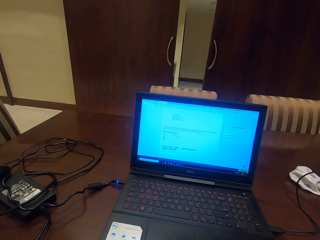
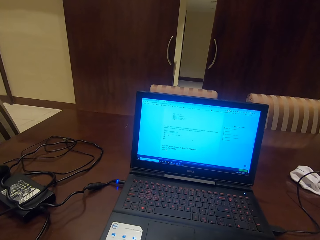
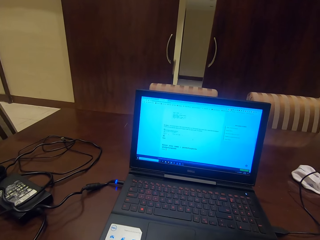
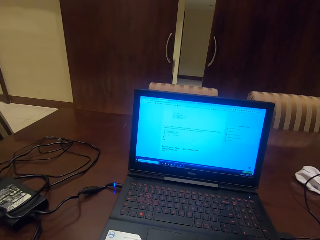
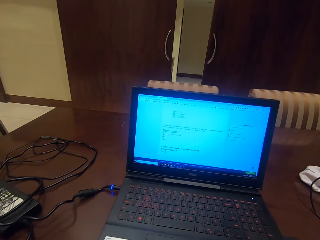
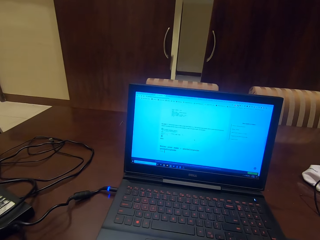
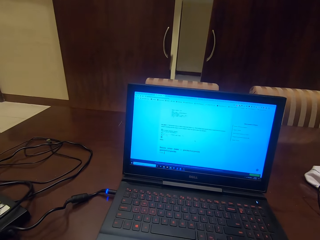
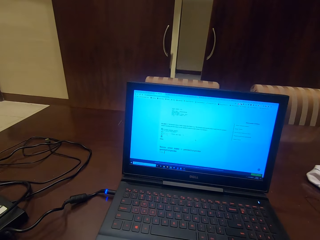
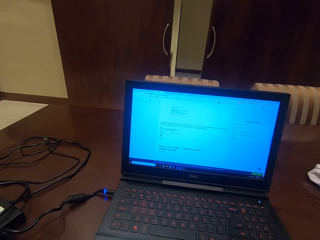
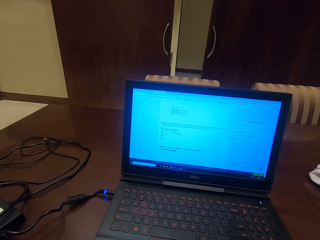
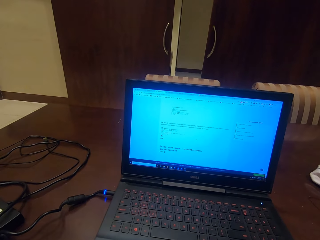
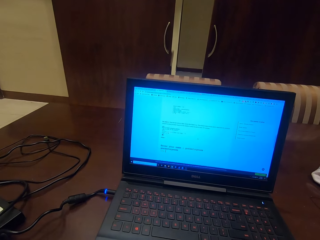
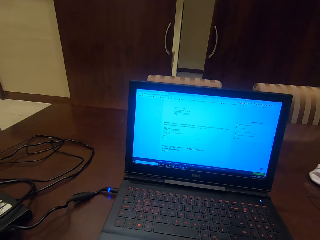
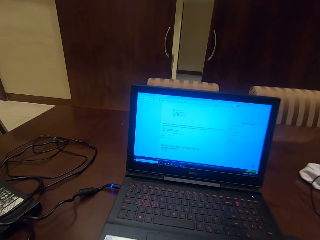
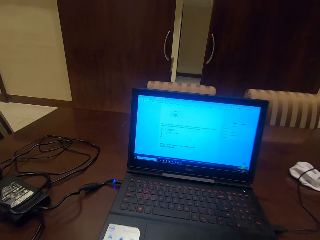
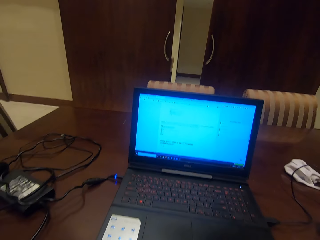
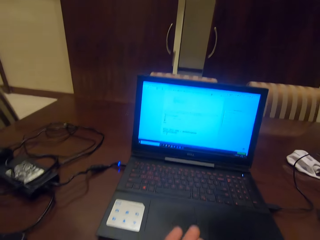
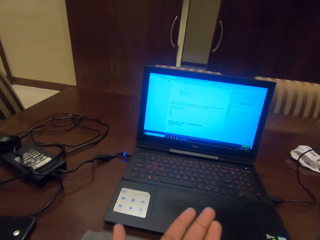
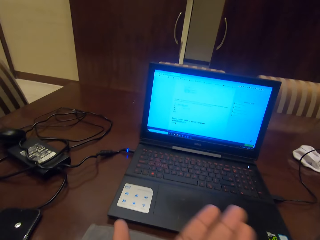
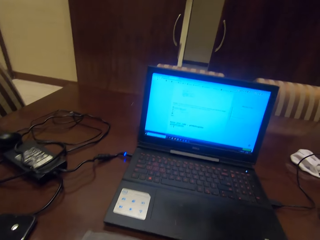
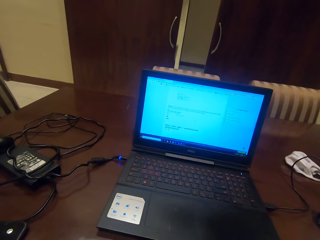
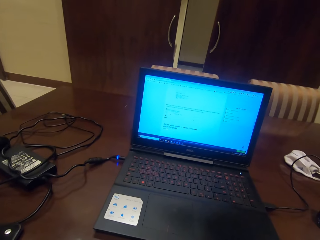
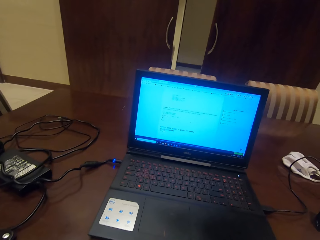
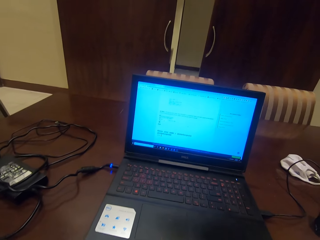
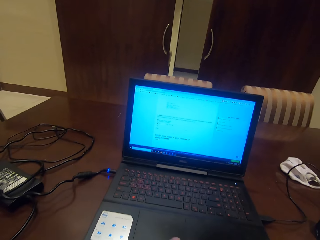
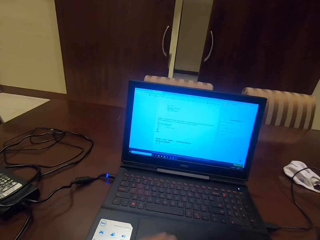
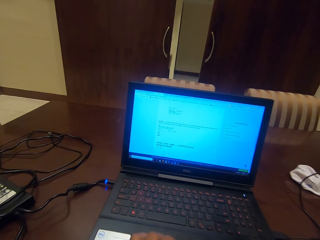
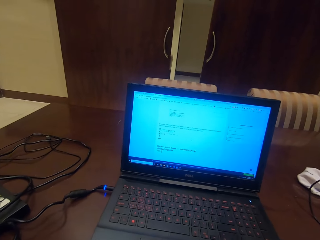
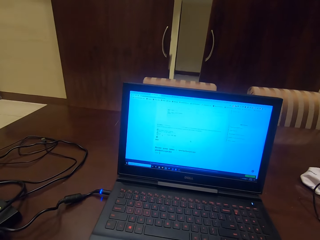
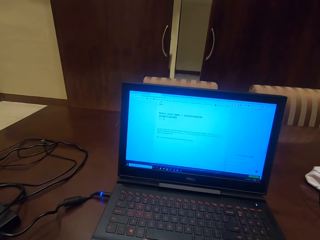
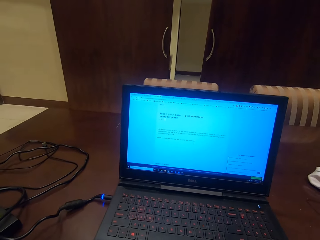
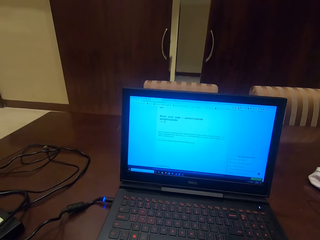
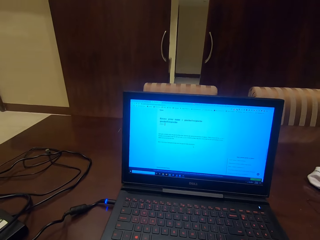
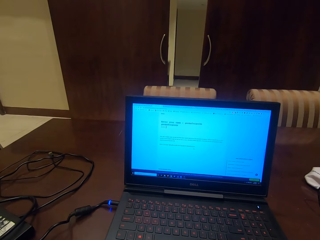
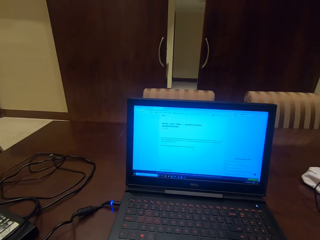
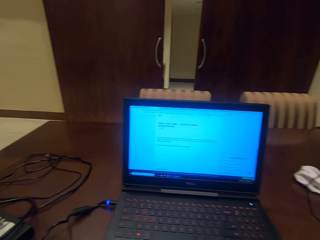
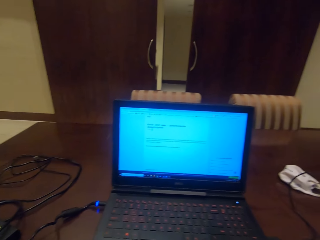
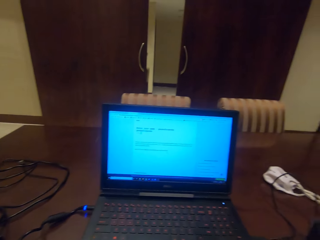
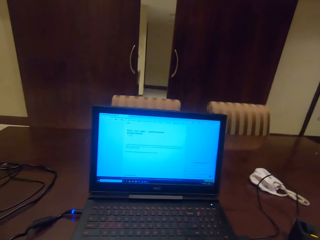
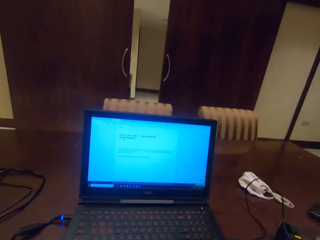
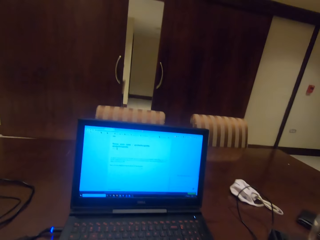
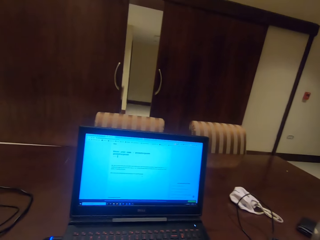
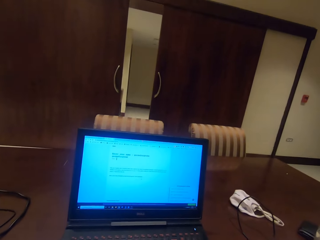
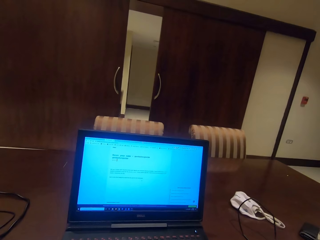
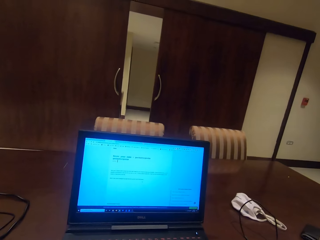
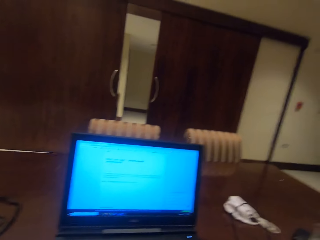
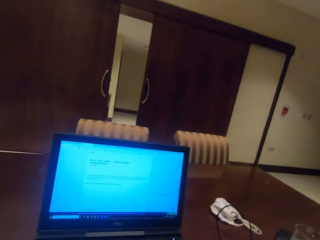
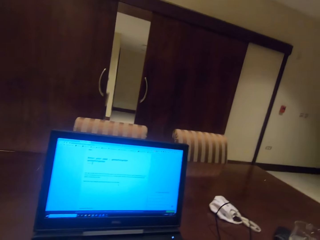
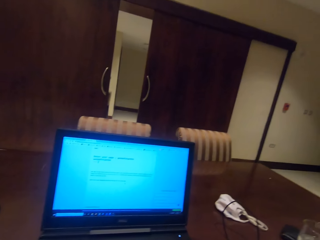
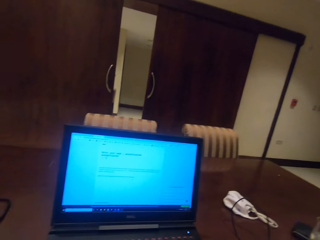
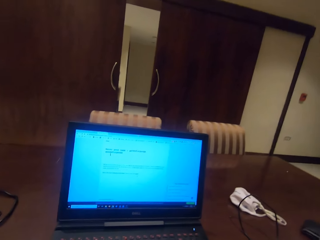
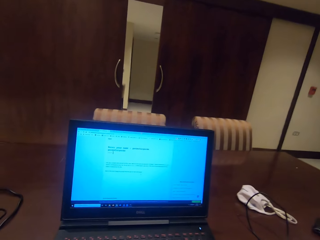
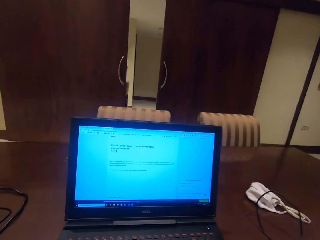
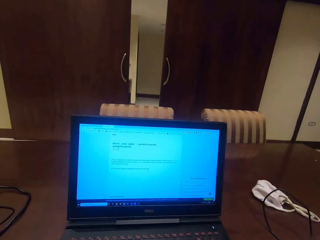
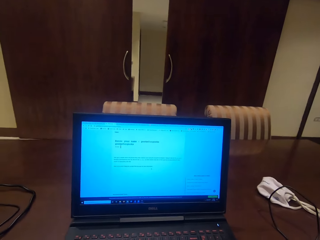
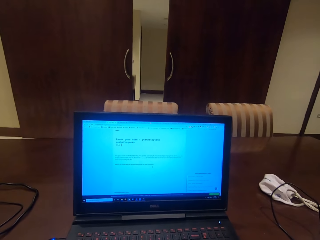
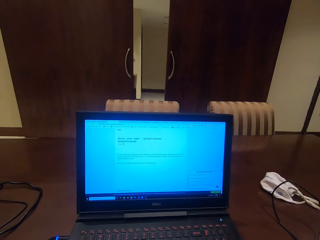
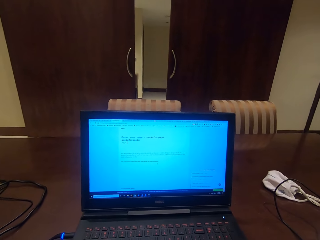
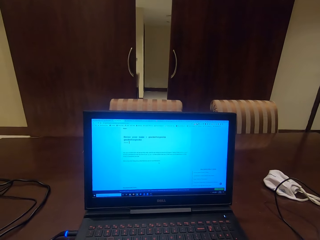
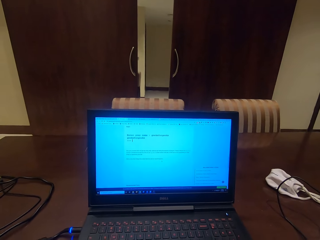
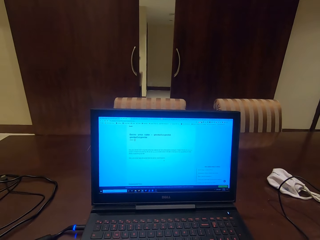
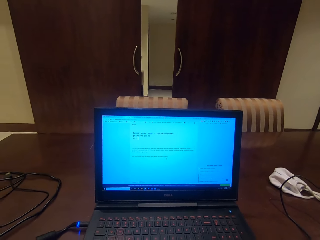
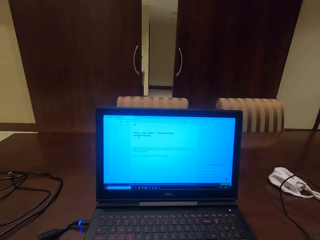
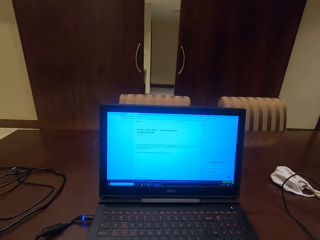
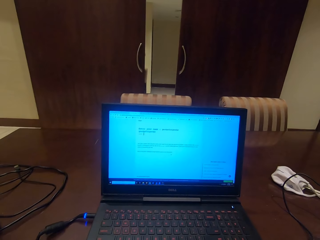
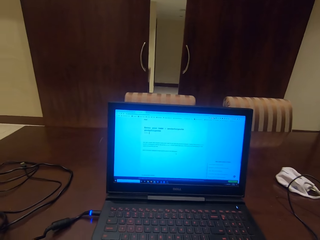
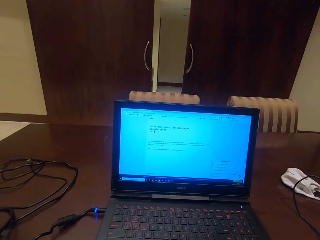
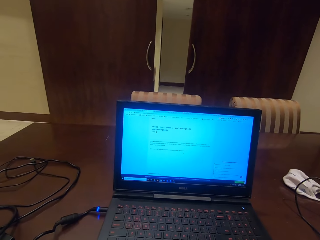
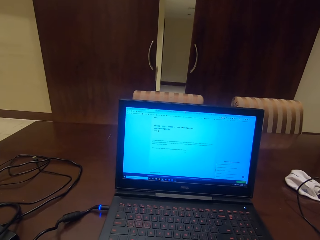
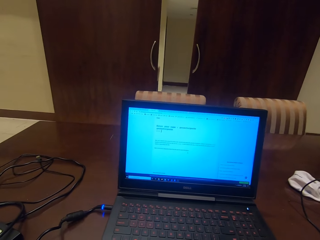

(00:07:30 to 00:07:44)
The camera wearer moves their hand towards their mouth. They are eating cake.

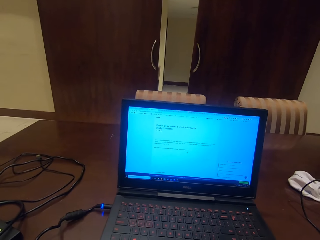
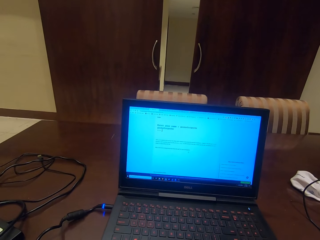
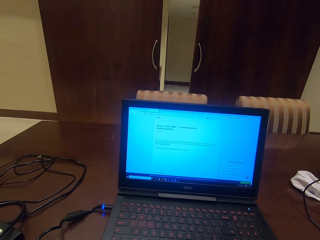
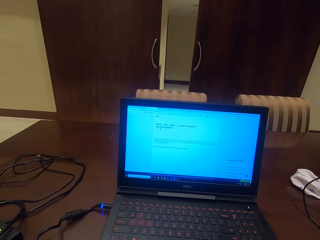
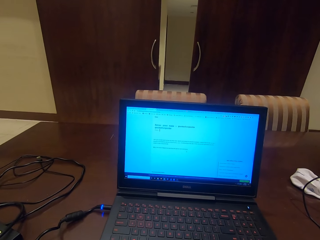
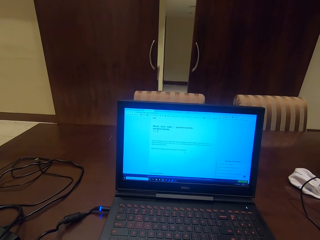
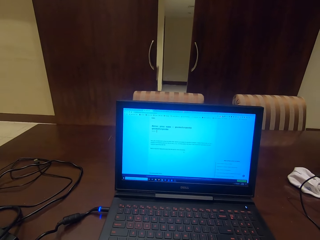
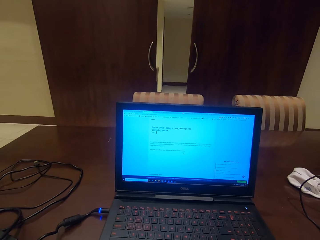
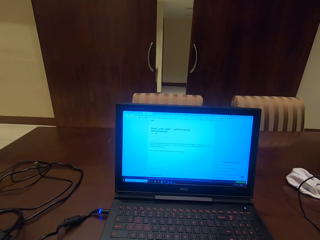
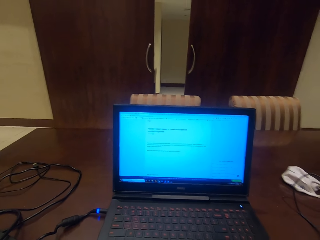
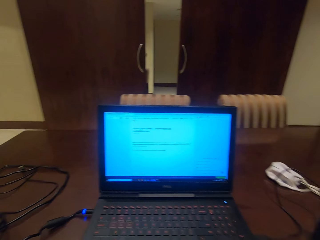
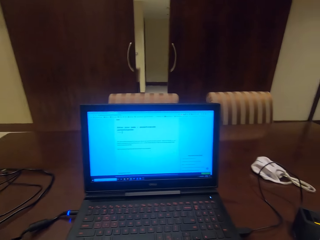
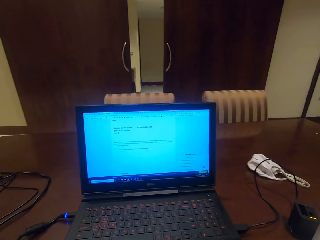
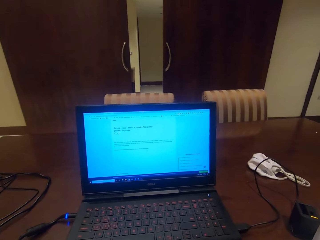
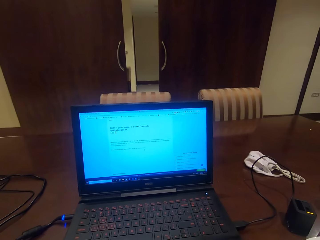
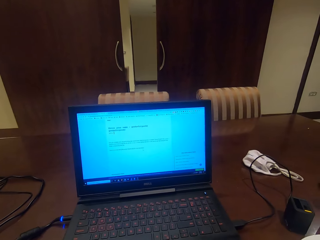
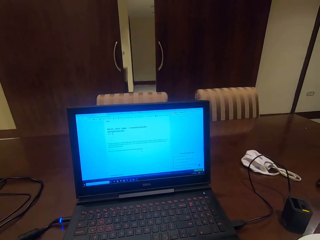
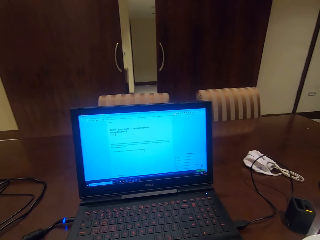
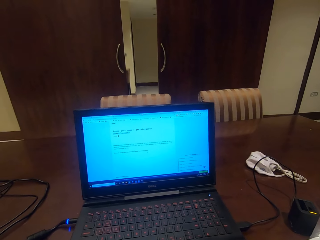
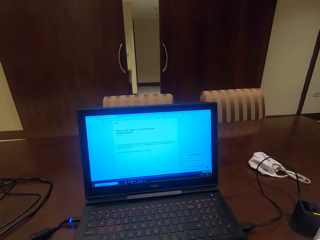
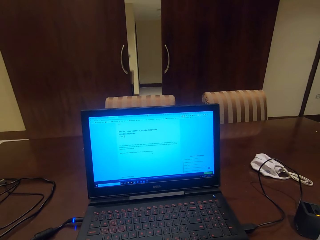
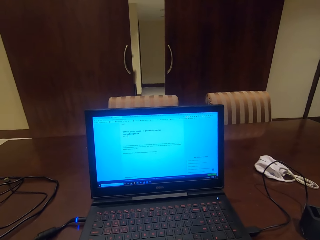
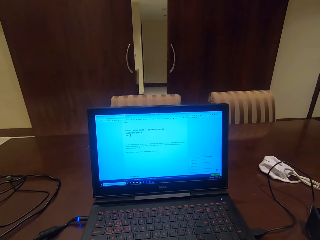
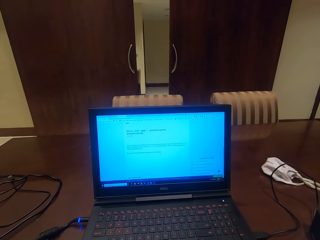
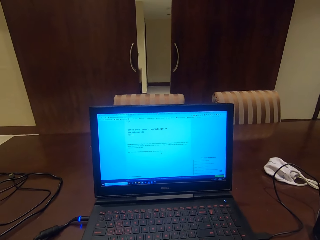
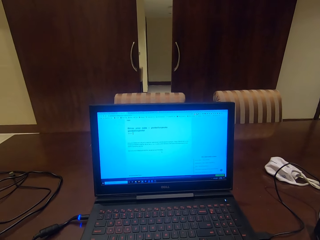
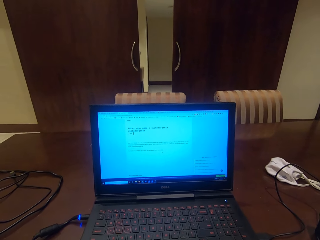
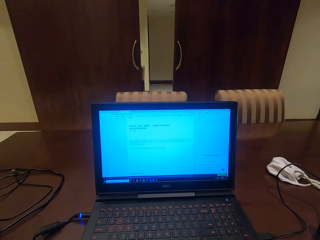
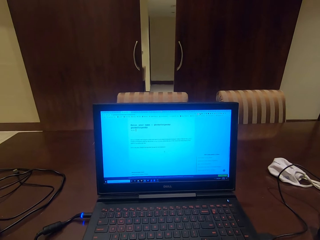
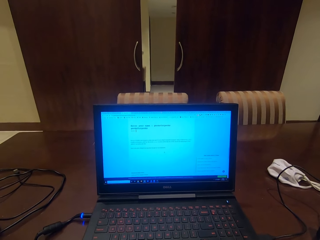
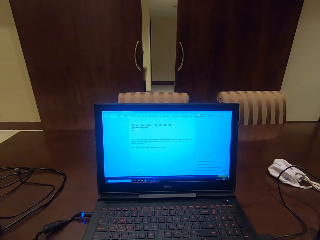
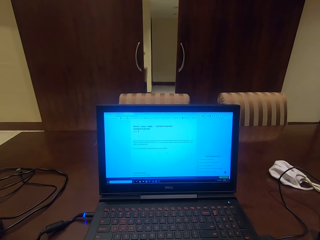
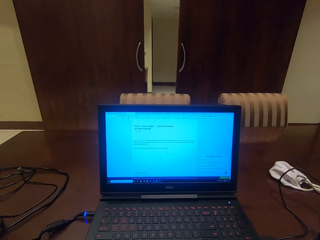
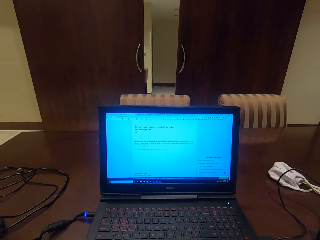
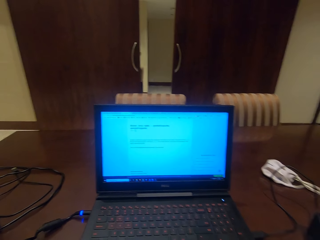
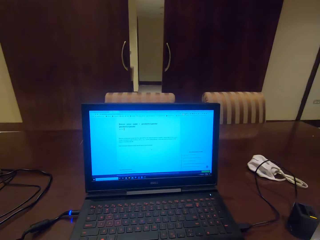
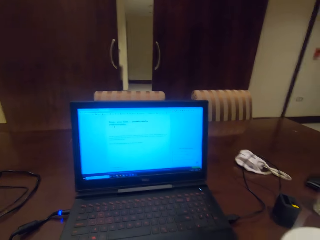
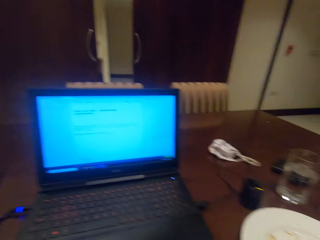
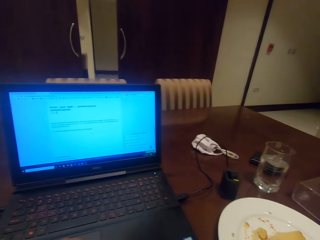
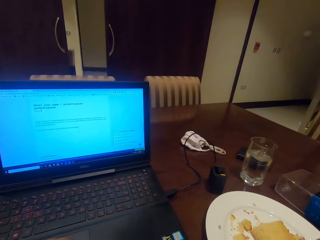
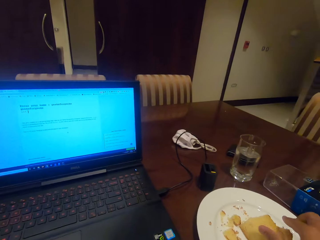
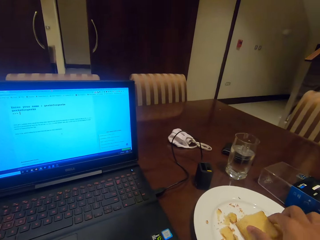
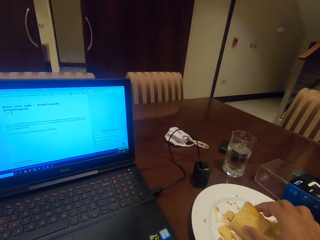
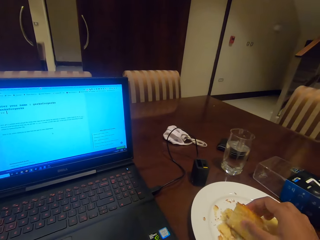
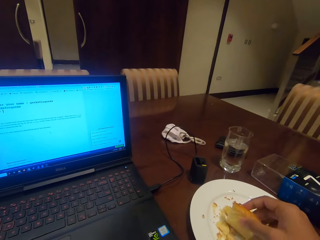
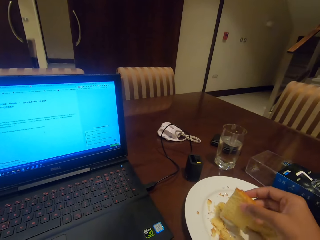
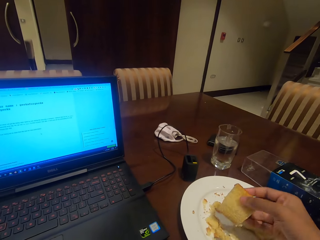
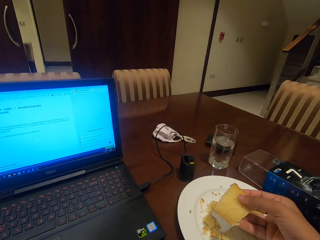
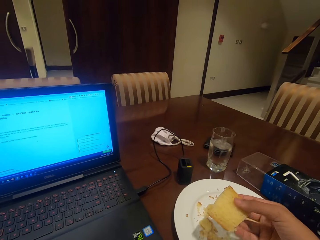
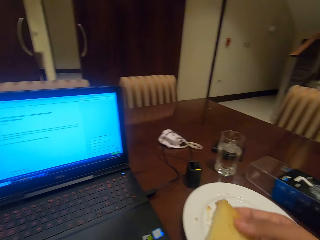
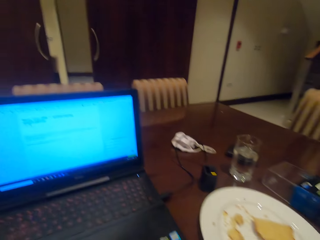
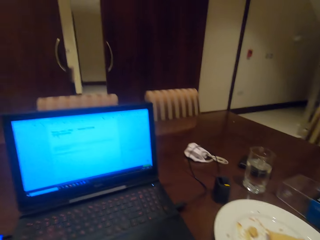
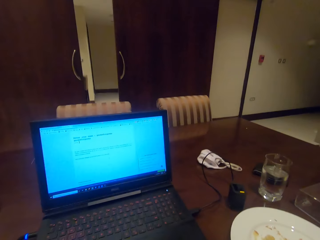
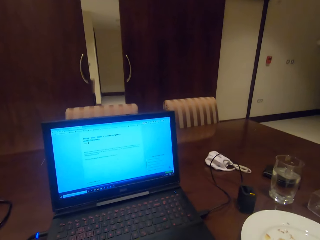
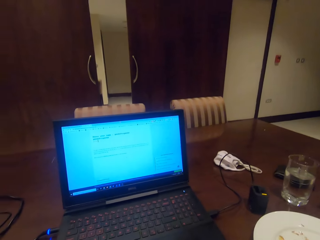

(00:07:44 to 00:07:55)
The camera wearer picks up a slice of cake and eats the cake. They are looking at the laptop.
